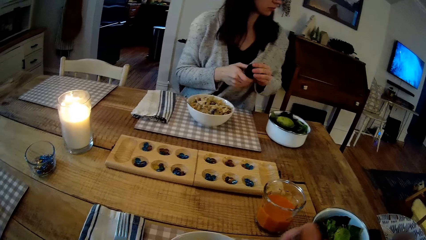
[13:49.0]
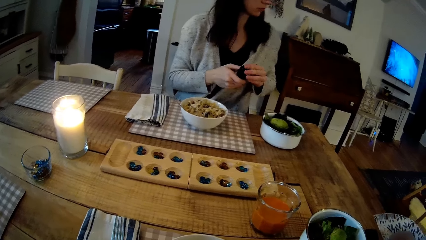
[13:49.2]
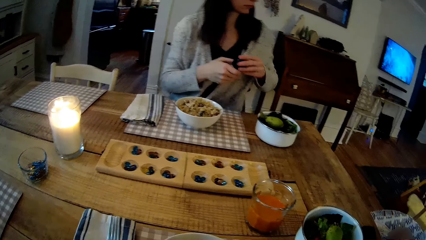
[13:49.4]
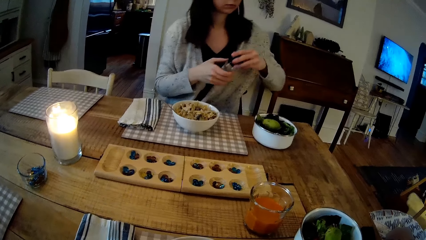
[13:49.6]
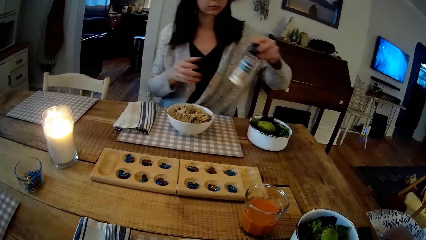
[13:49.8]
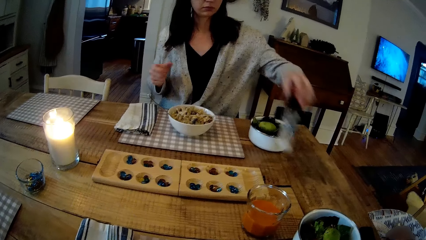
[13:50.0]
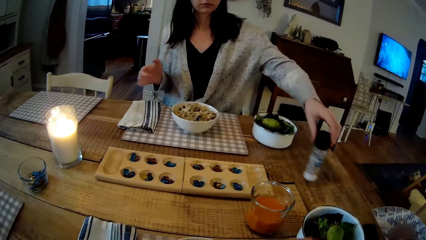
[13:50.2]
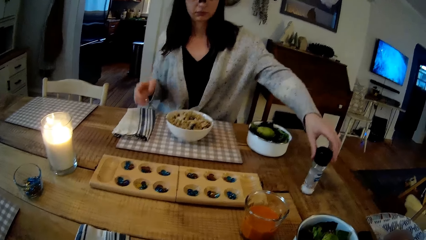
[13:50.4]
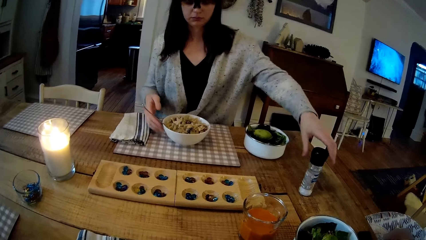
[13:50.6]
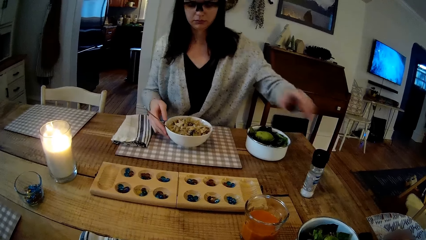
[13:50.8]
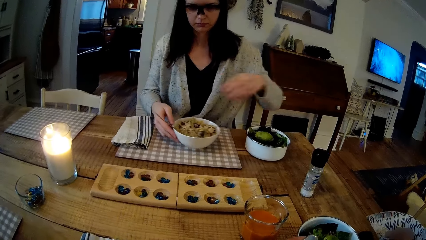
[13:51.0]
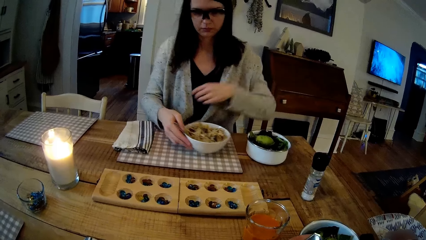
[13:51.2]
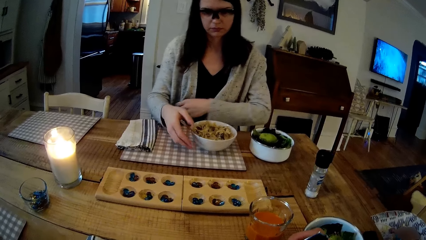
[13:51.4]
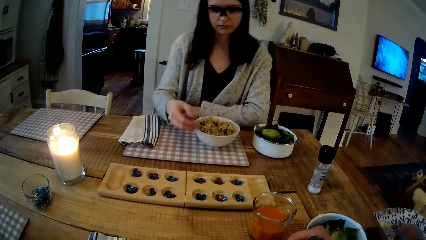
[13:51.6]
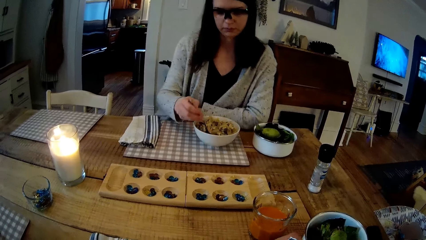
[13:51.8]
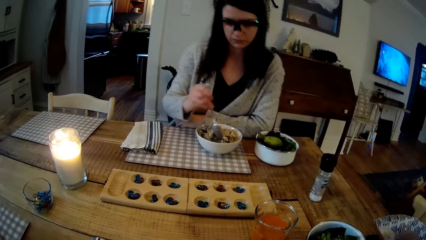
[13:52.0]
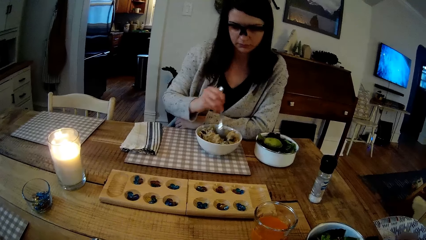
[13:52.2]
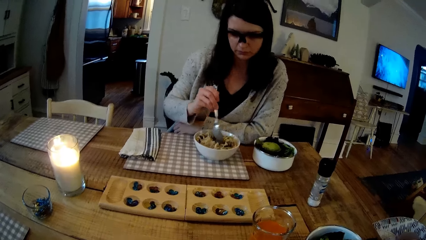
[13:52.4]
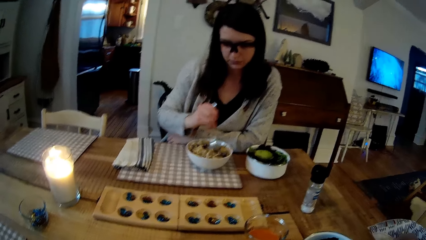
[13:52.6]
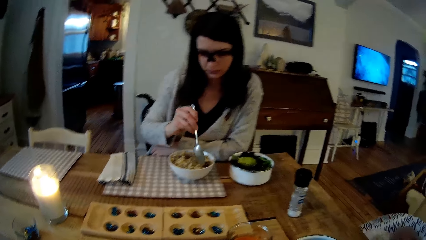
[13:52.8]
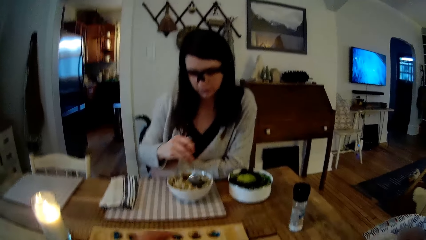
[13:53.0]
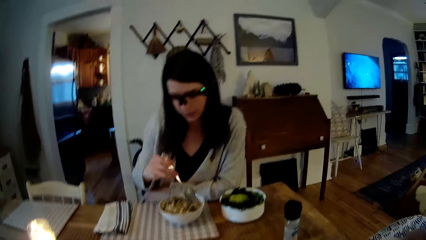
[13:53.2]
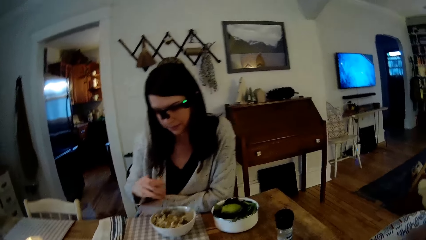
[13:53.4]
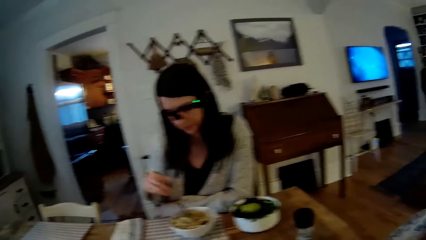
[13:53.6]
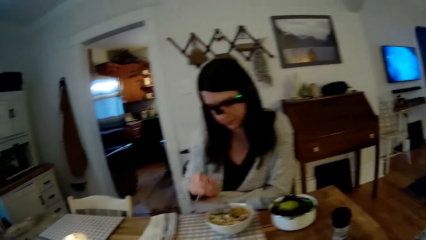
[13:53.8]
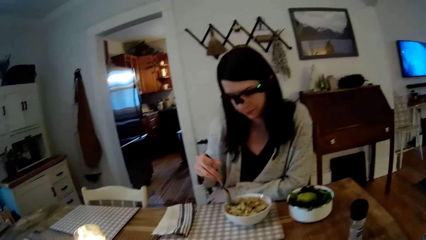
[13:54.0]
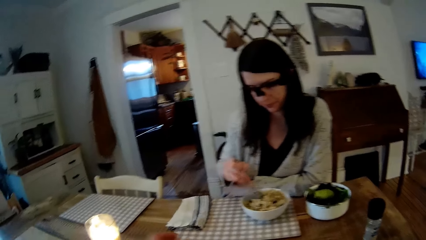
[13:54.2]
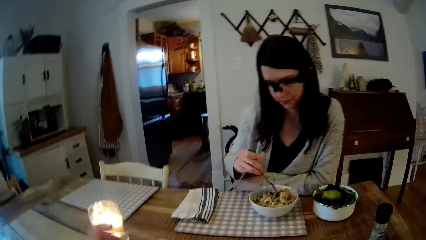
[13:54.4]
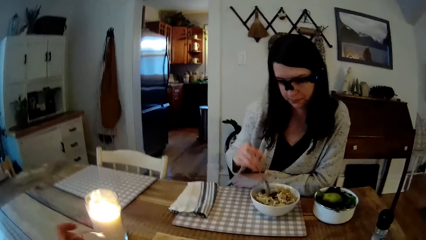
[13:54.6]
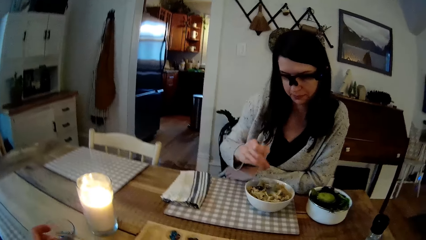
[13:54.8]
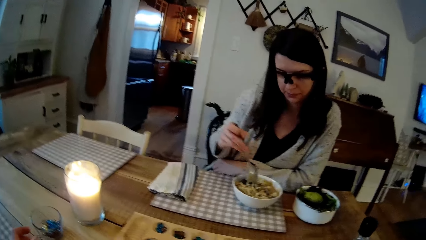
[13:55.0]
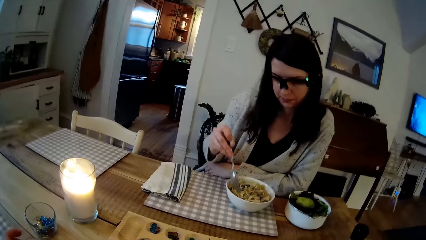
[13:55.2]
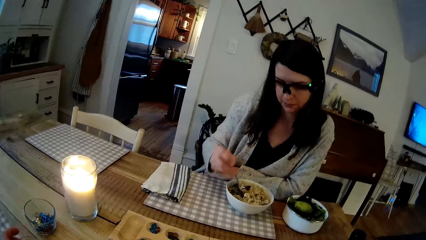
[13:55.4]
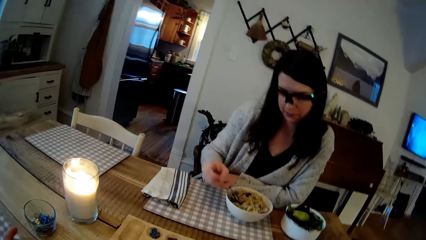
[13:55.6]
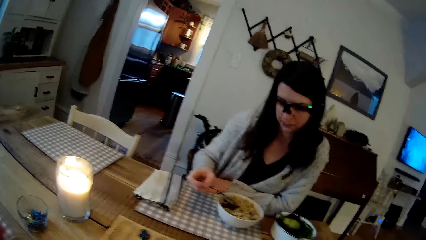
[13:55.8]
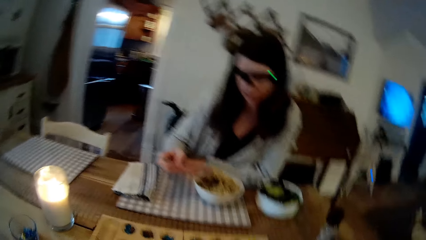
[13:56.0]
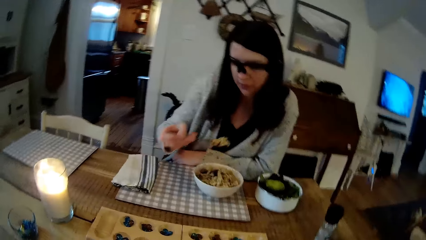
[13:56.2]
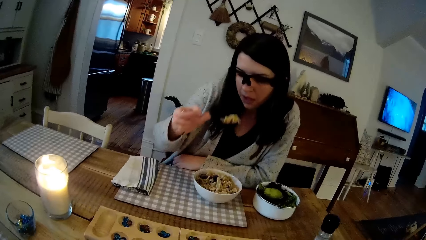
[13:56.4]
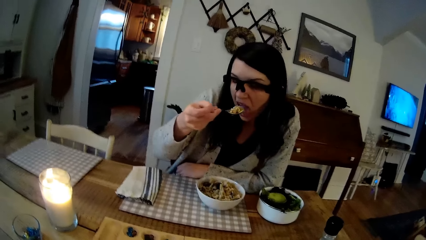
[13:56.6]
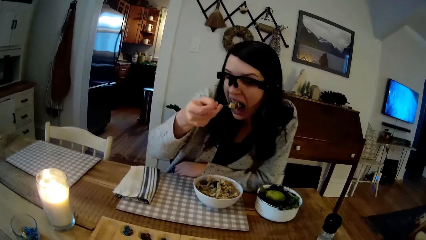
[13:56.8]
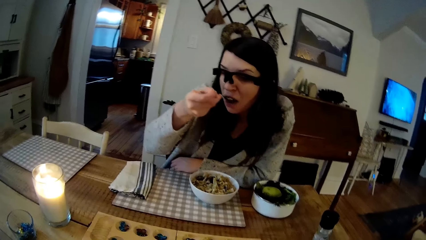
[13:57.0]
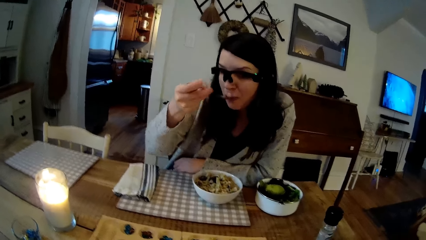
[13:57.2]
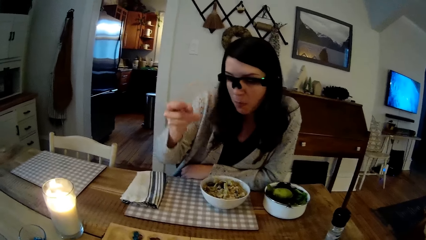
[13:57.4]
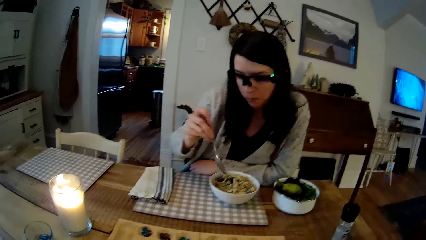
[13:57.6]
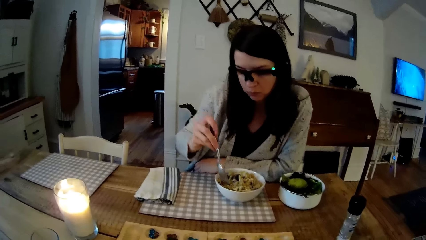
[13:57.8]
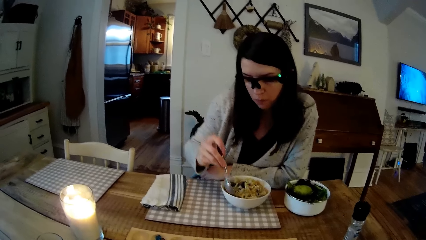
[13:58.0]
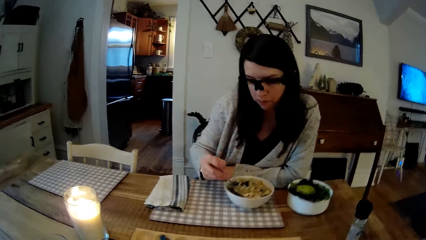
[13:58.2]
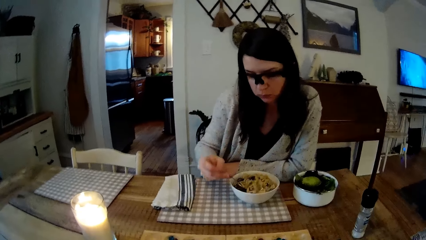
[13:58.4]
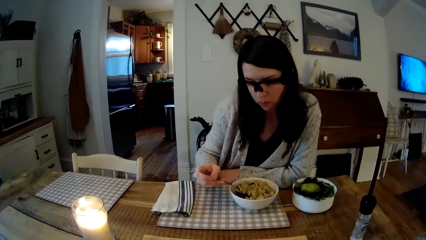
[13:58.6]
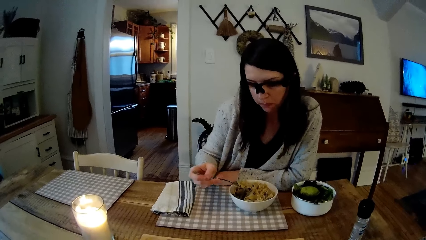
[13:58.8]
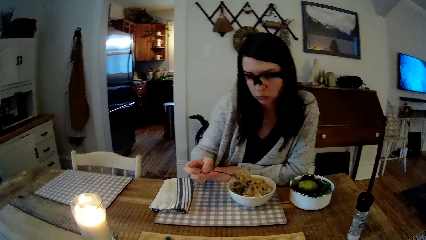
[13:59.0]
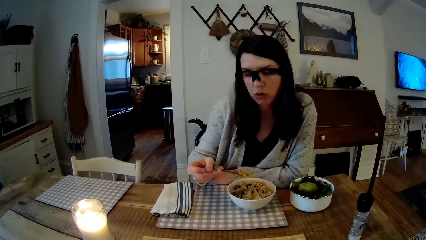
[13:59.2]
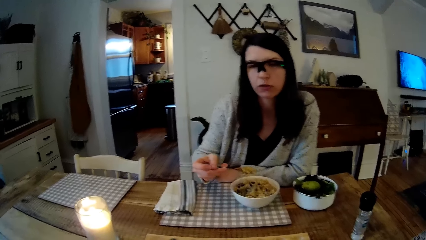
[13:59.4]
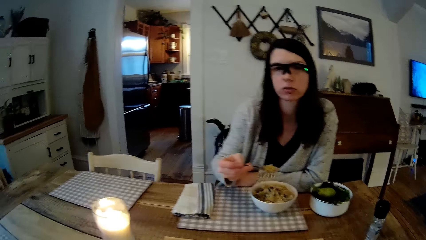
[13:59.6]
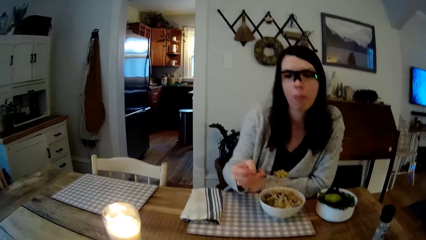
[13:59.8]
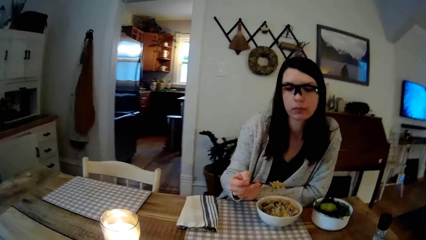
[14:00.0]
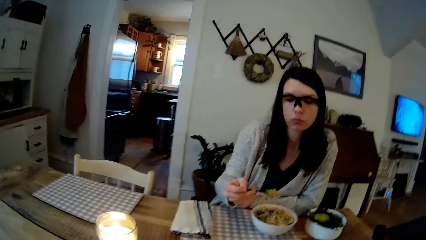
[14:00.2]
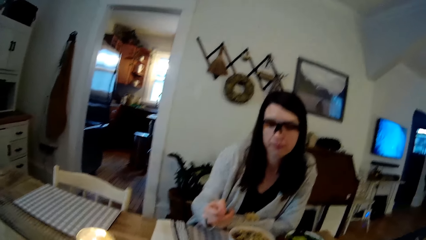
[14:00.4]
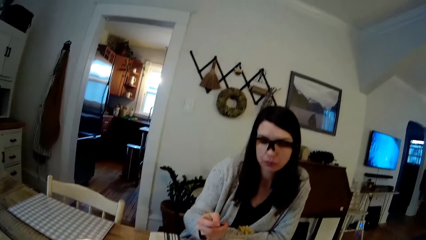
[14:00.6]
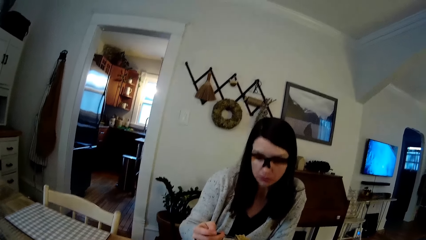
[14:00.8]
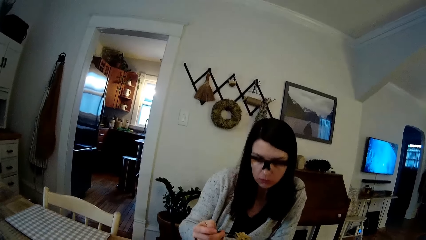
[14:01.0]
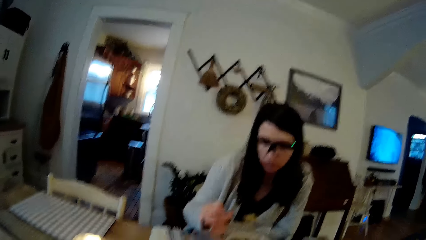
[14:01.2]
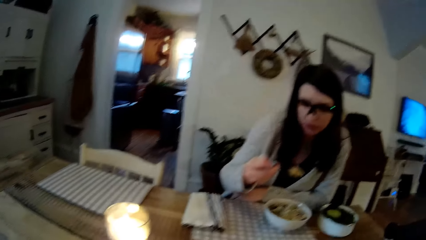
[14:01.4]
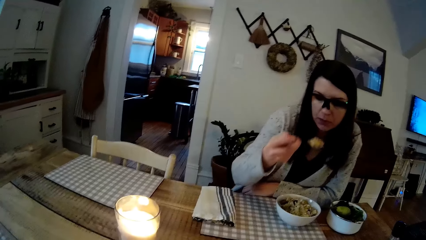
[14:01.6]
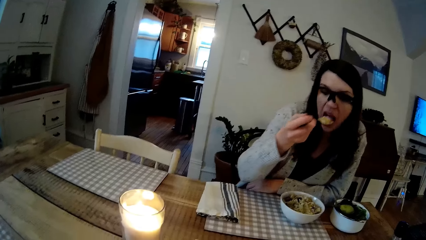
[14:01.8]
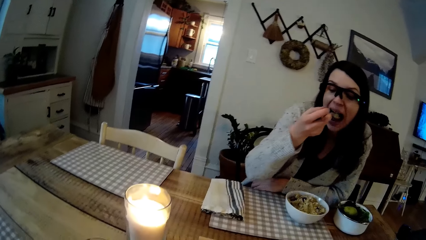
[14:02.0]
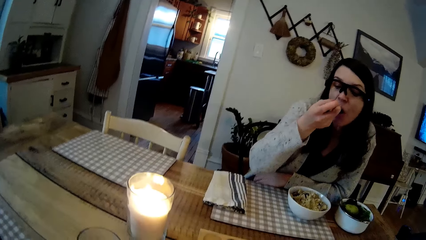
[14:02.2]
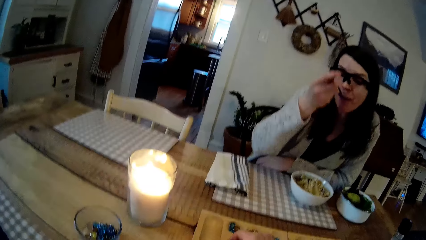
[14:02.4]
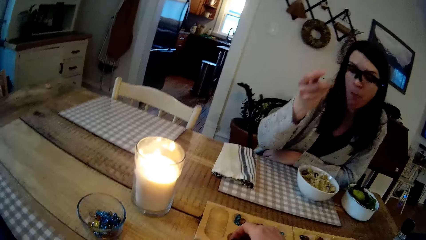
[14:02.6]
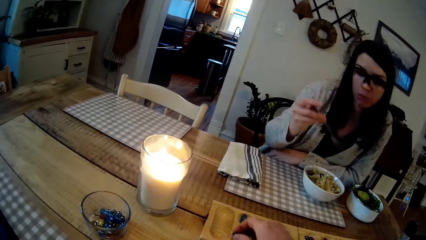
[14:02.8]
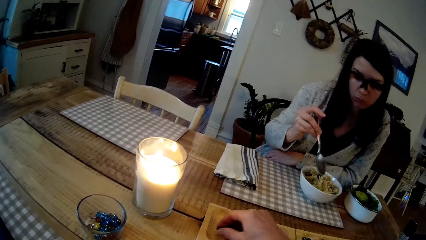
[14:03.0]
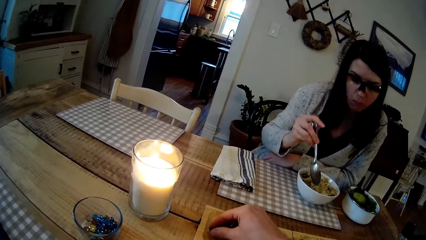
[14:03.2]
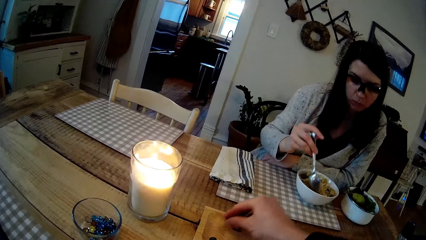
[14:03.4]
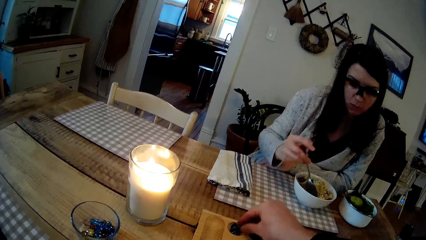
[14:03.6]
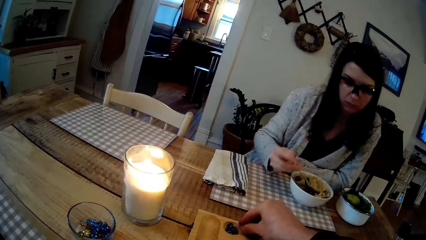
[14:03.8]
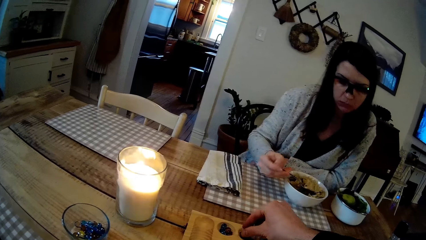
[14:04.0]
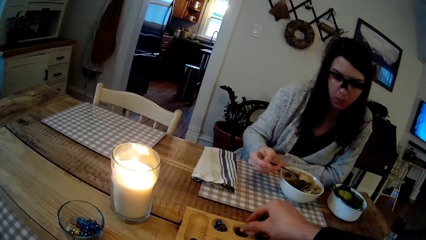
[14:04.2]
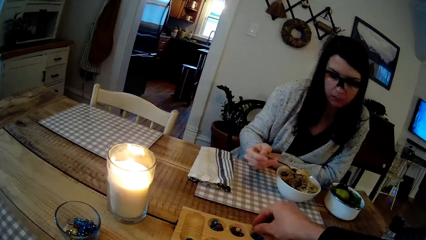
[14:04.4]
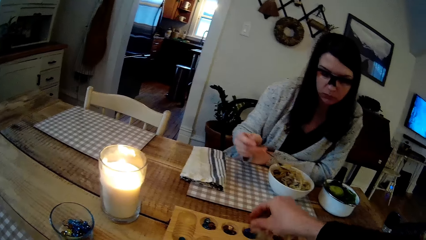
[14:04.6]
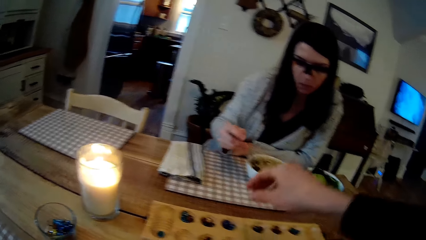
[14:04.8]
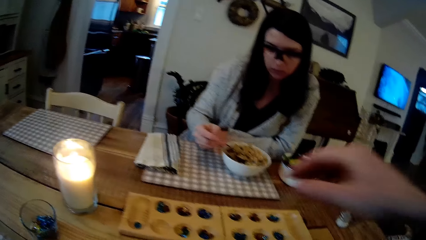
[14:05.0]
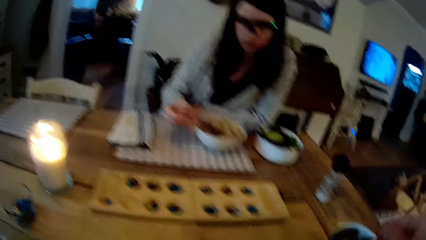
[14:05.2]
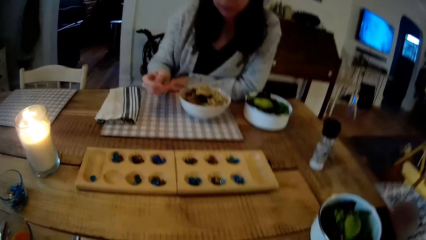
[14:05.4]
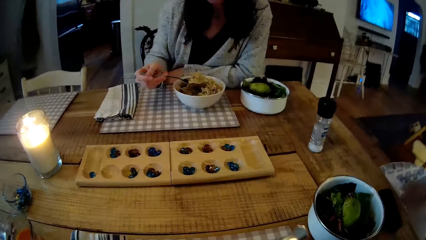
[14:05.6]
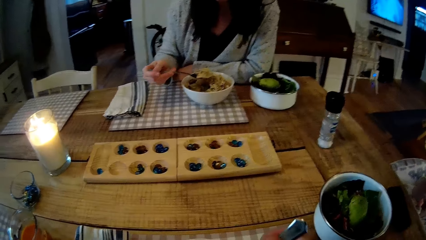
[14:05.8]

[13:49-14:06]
A lady closes the container with salt. The lady drops the bottle of spice on the table with her left hand, shifts the plate of macaroni on the table with her left hand, and mixes the macaroni in the plate of macaroni with the spoon in her left hand. The camera wearer drops a glass cup on the table with his left hand. The lady eats the macaroni with the spoon in her right hand. The lady interacts with the camera wearer. The lady eats the macaroni with the spoon in her right hand. The camera wearer plays the mancala game with some game seeds in his left hand.
